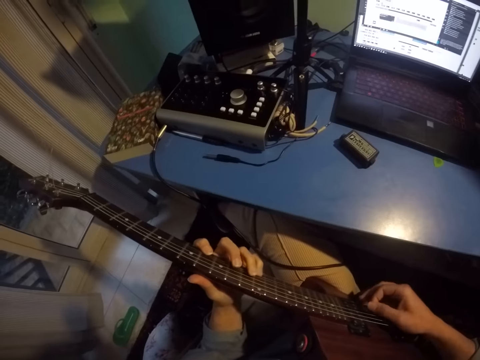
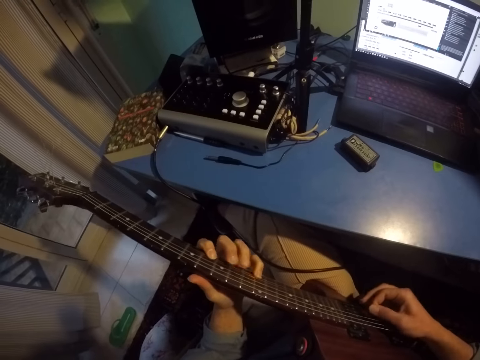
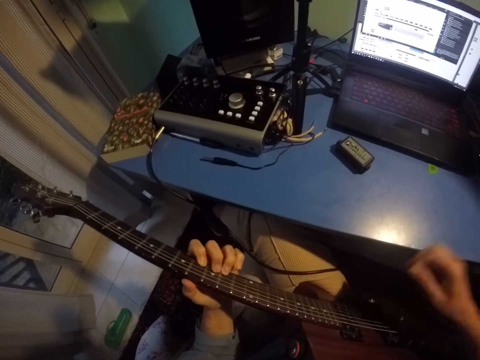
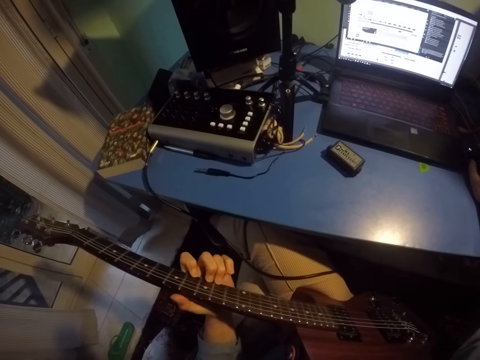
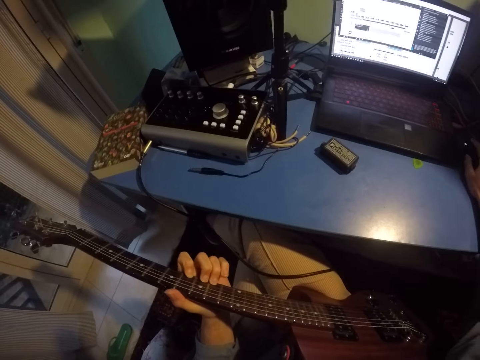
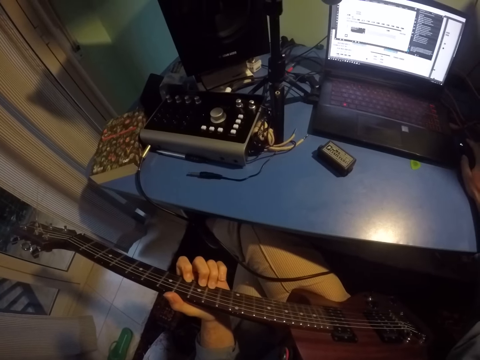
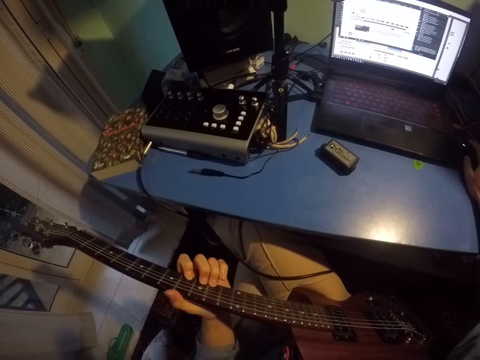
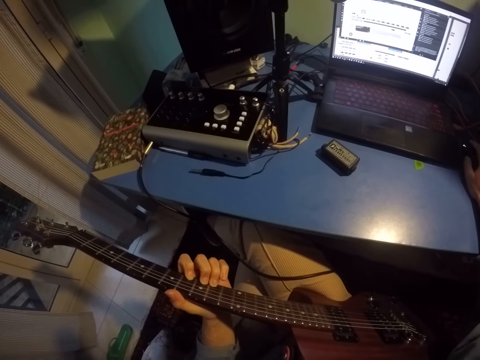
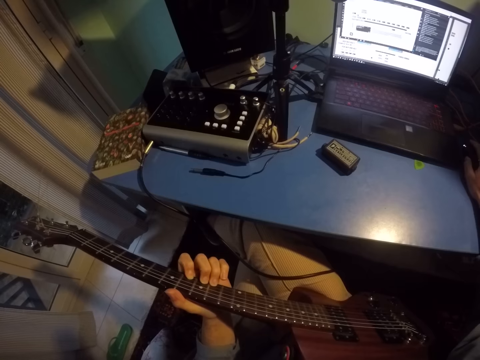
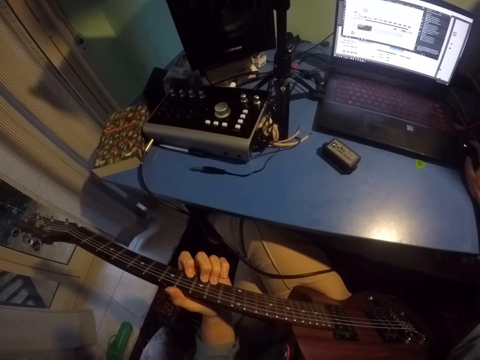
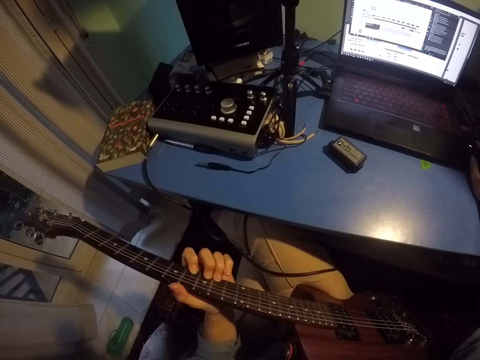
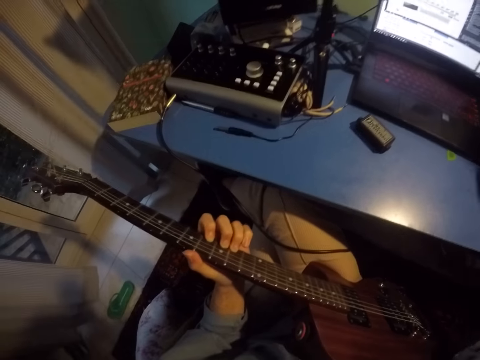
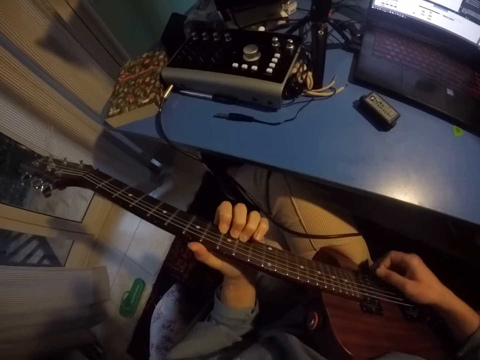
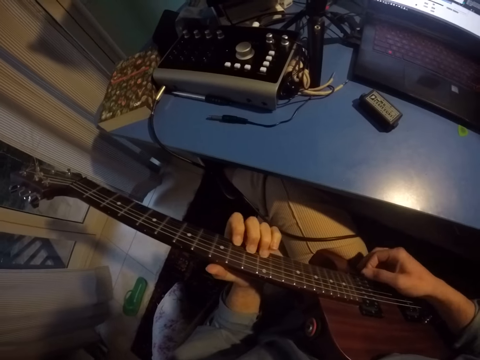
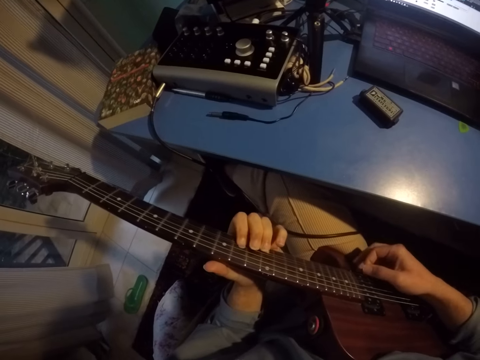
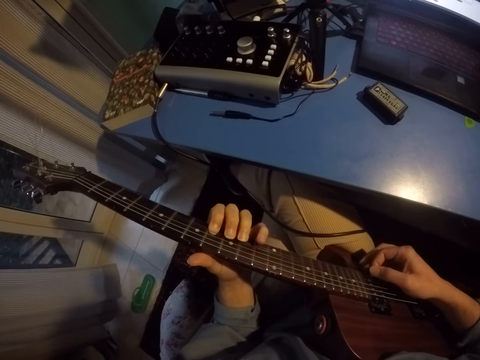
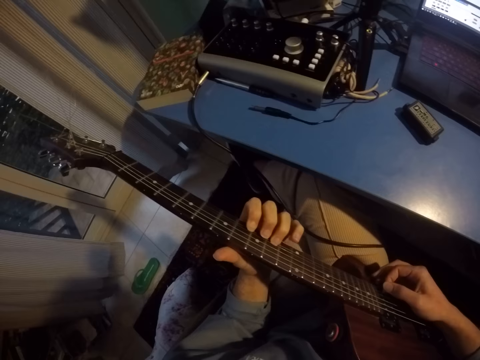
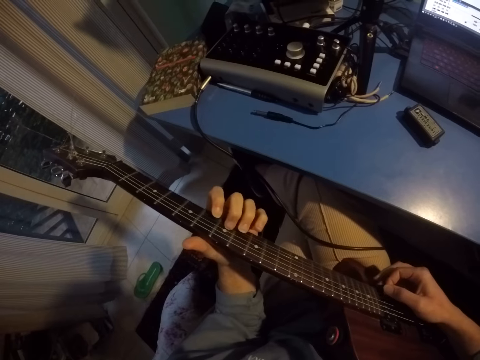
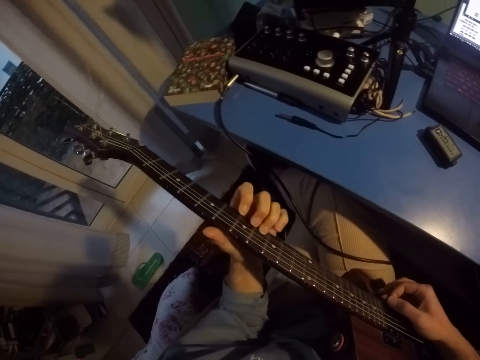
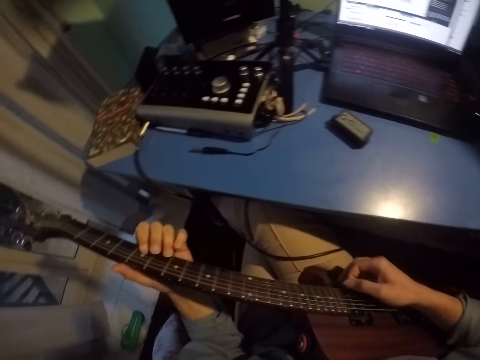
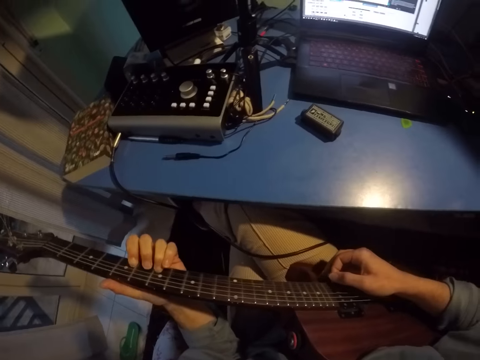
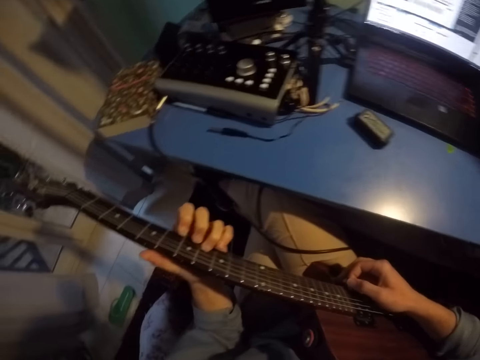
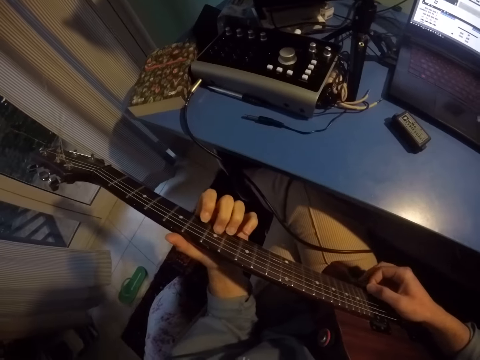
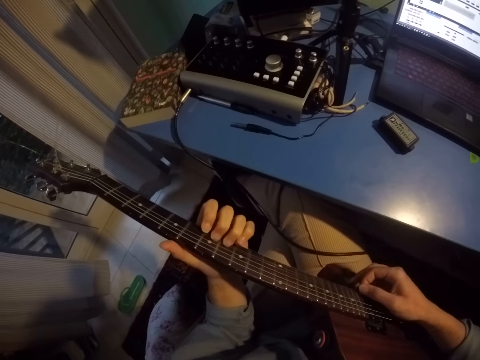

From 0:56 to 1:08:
The camera wearer scrolls the mouse. They play the guitar.

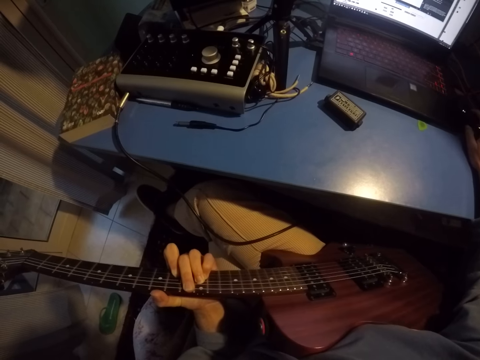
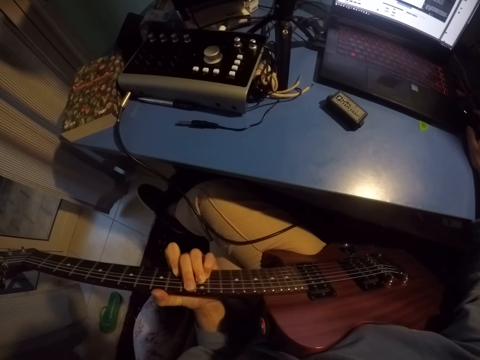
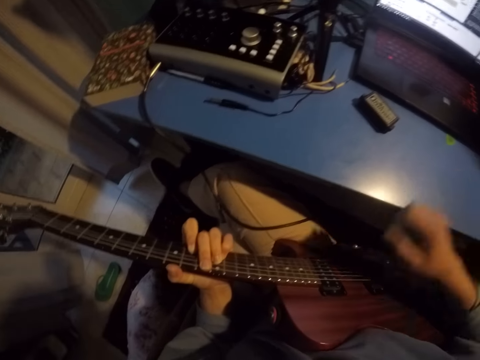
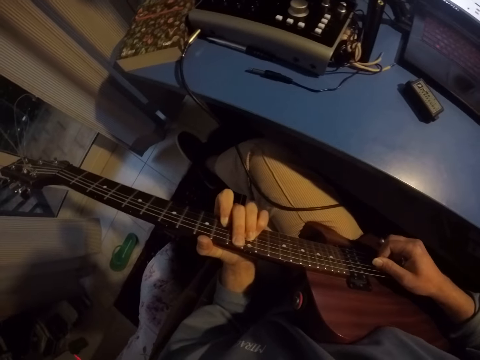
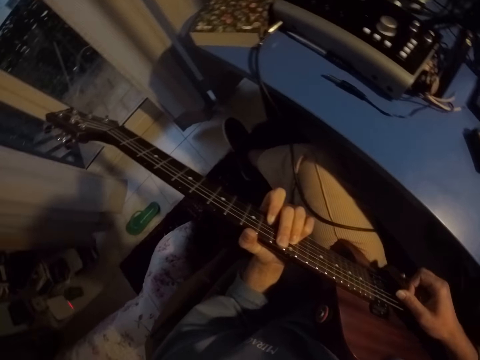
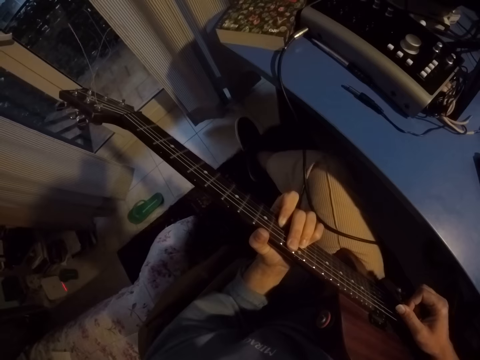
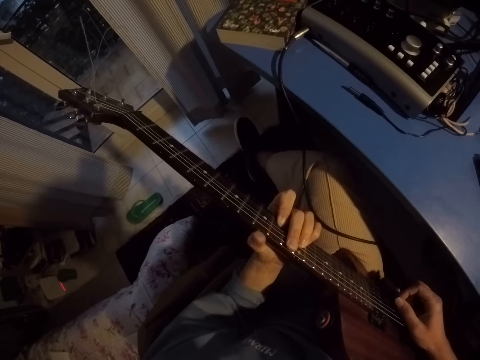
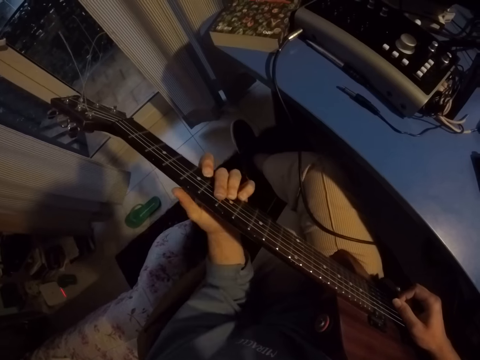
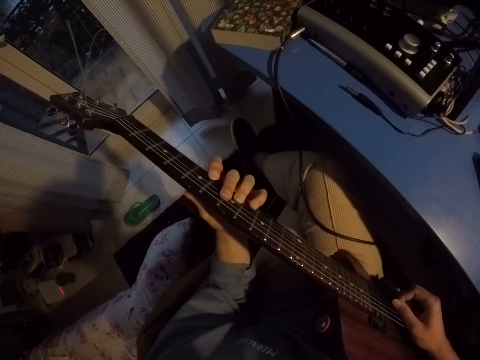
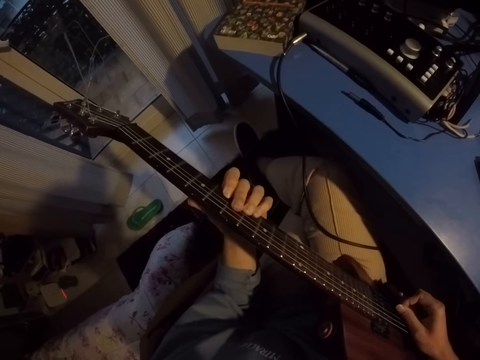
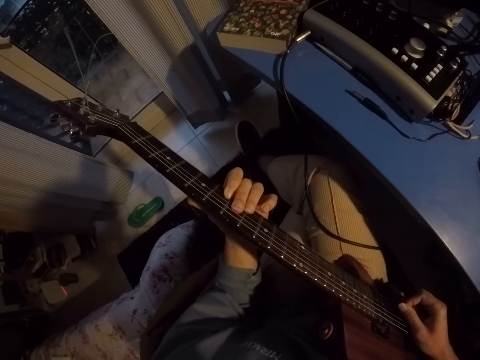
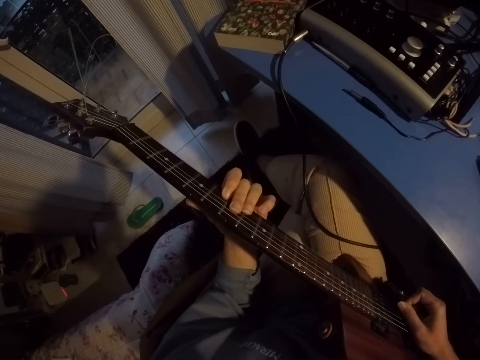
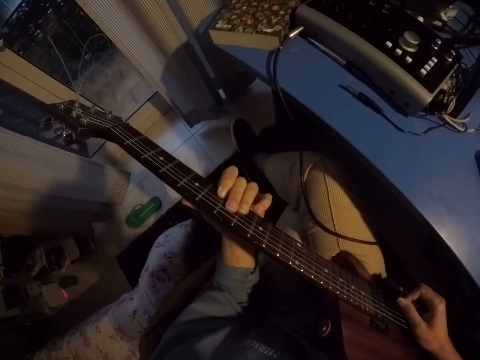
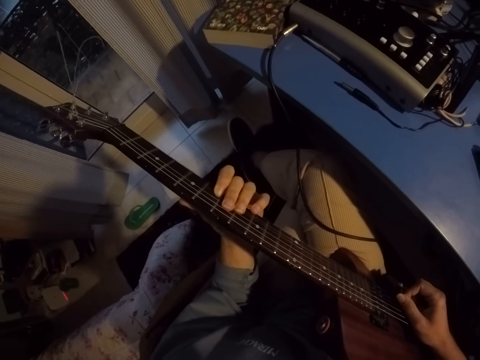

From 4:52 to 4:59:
The camera wearer plays the guitar.

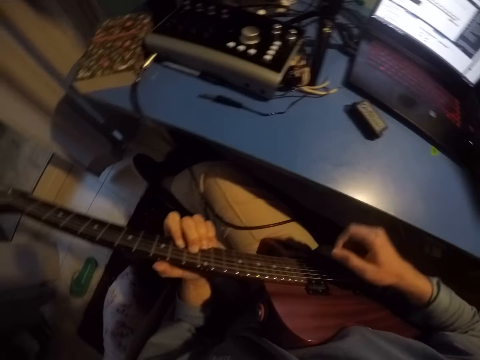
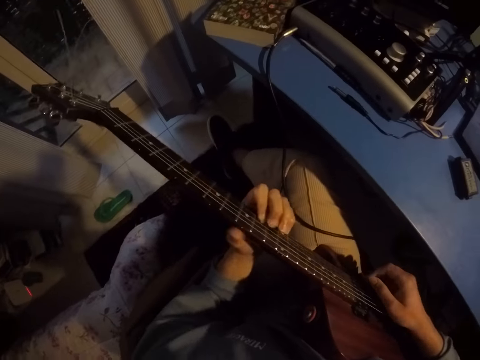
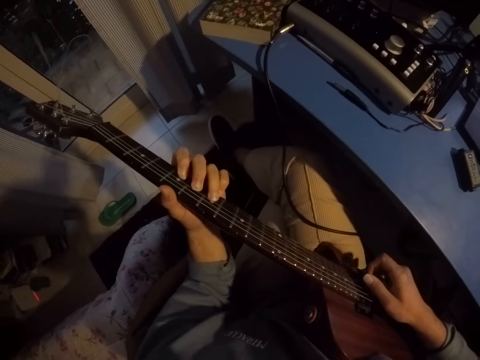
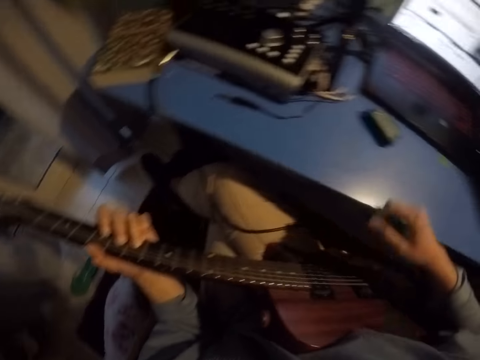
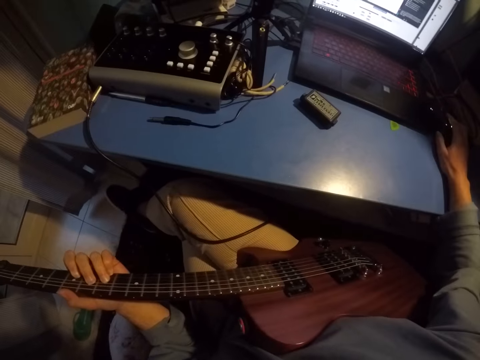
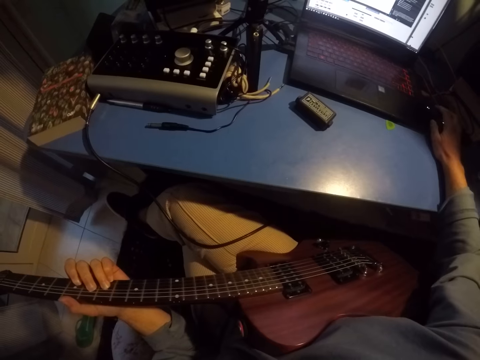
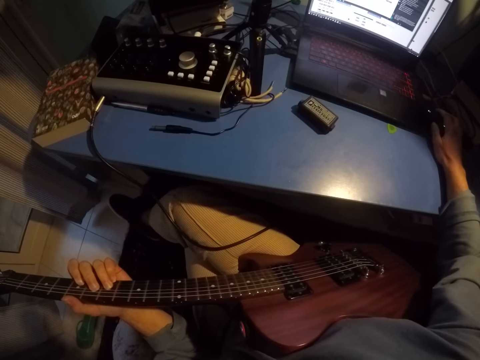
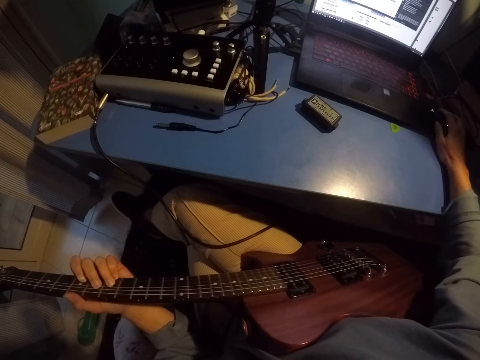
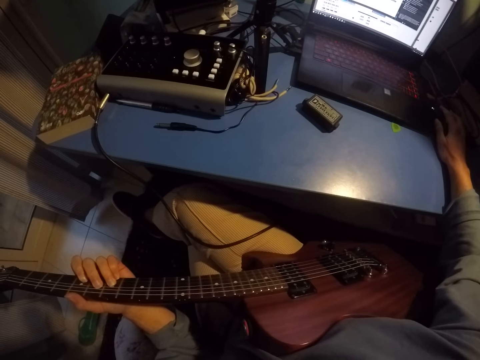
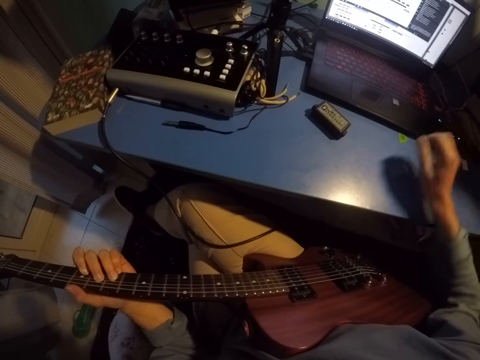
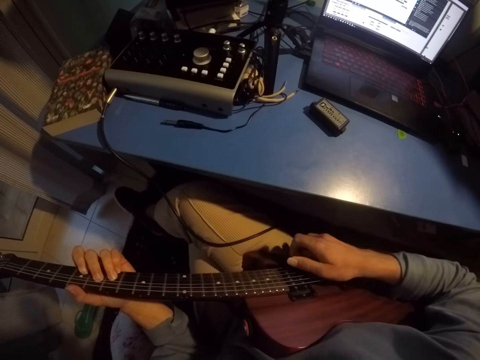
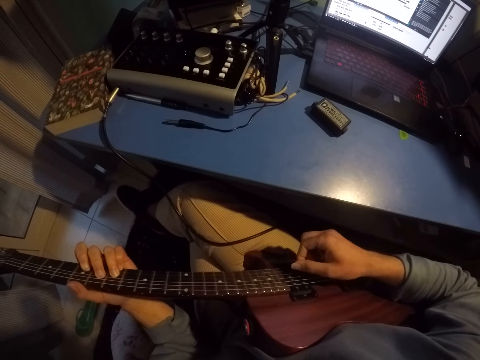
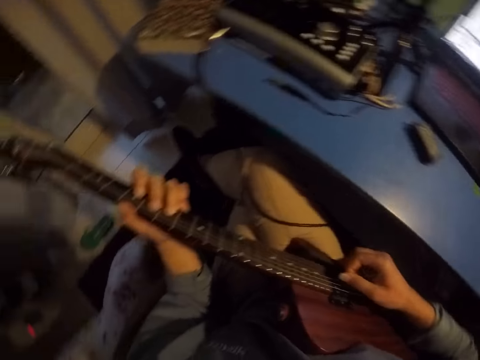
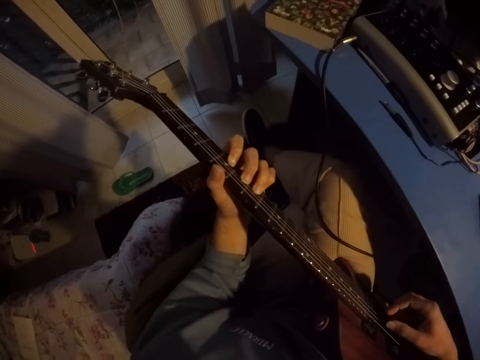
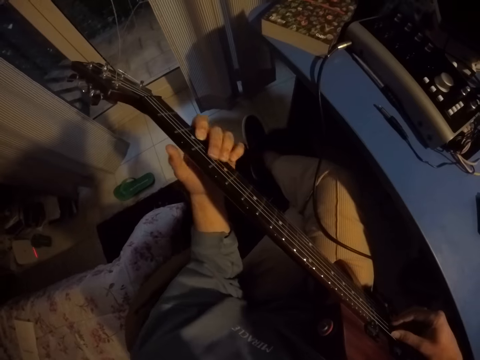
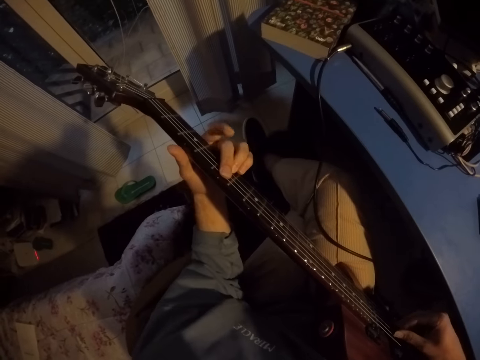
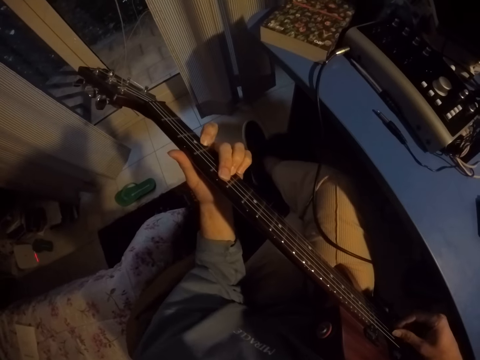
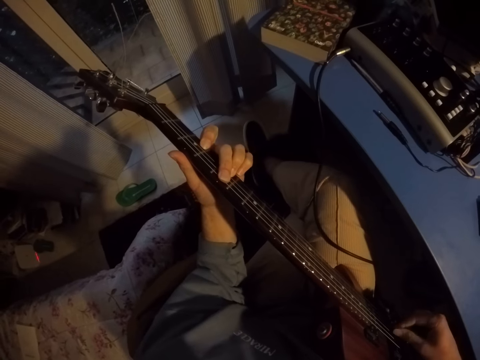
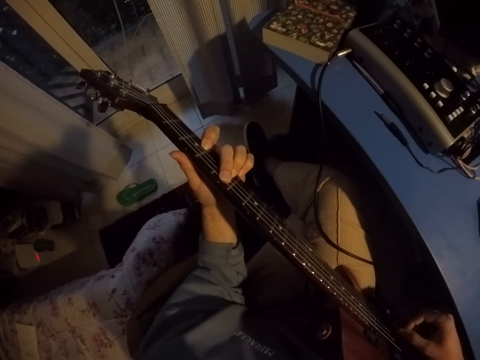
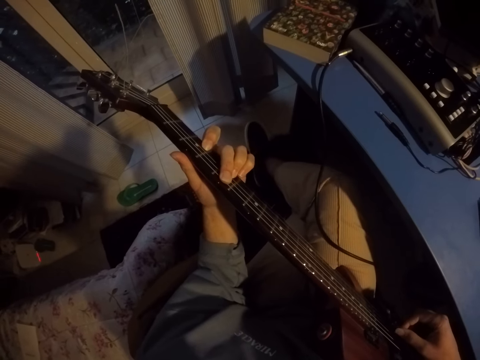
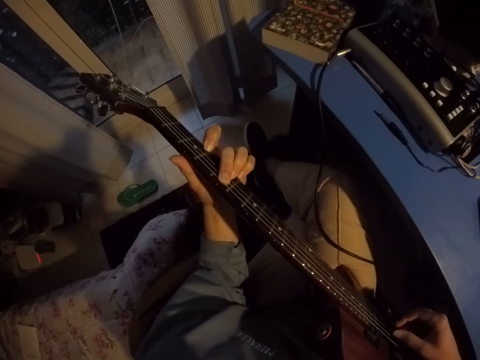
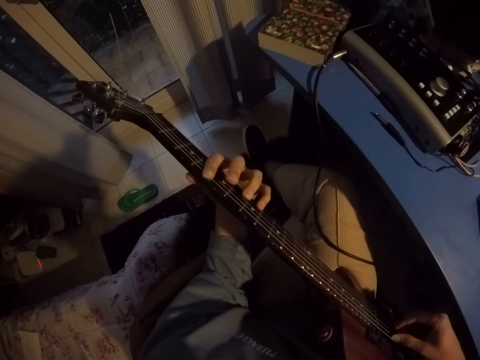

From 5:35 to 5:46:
The camera wearer plays the guitar. They scroll the mouse. They play the guitar.
